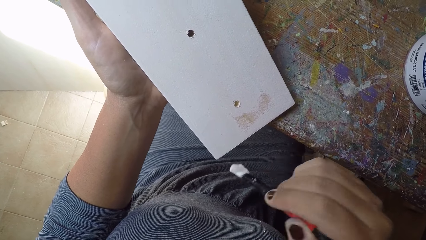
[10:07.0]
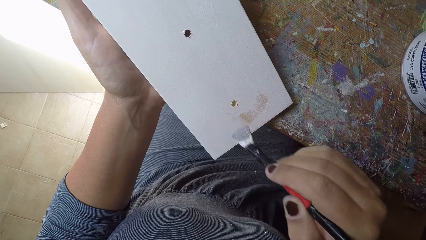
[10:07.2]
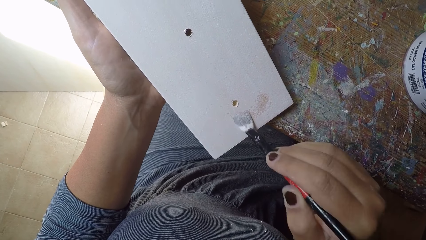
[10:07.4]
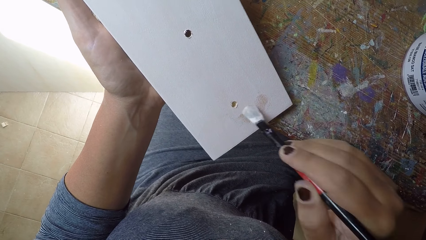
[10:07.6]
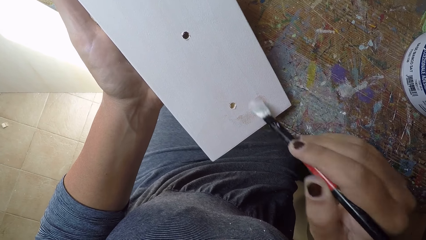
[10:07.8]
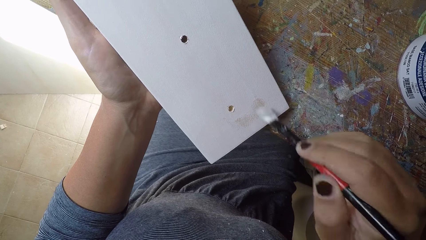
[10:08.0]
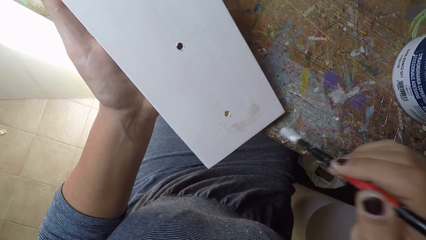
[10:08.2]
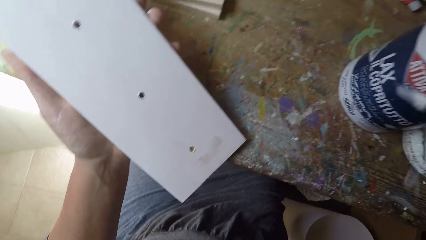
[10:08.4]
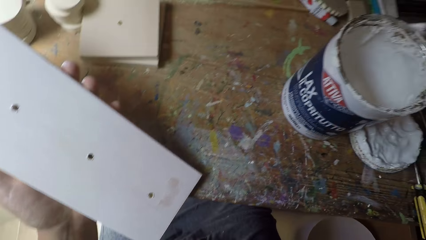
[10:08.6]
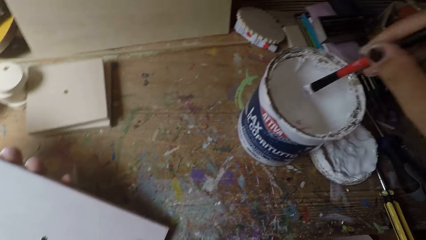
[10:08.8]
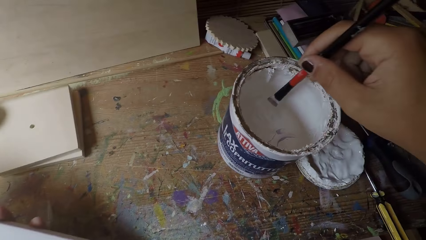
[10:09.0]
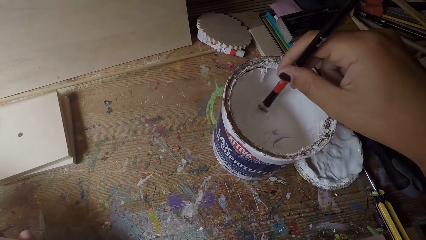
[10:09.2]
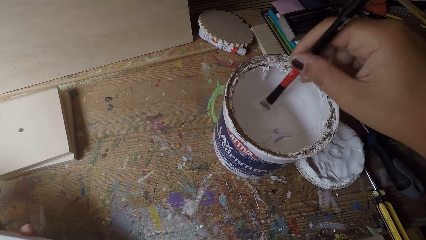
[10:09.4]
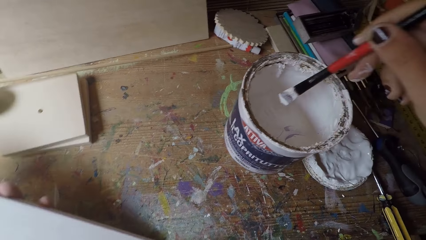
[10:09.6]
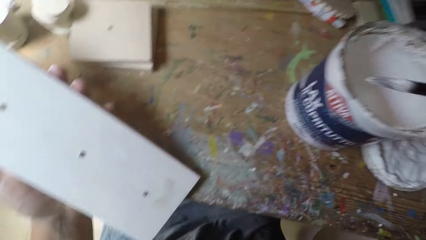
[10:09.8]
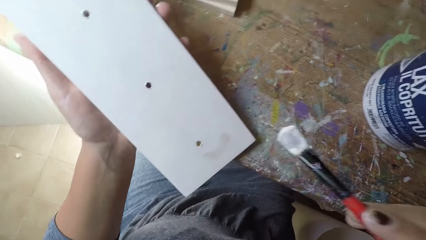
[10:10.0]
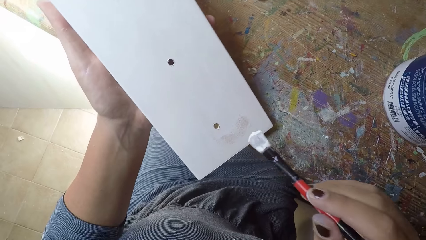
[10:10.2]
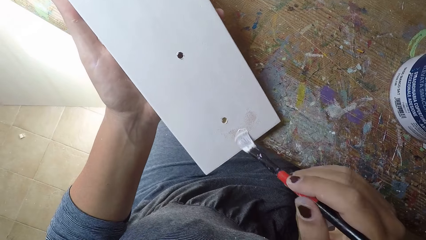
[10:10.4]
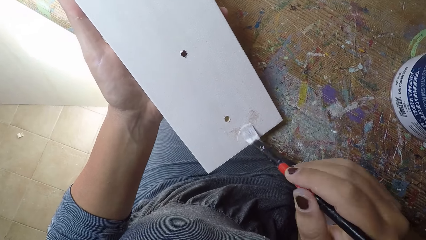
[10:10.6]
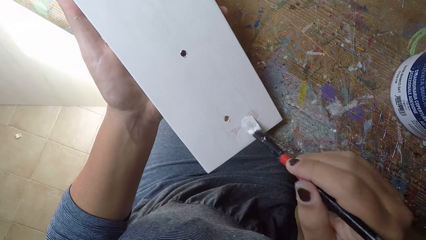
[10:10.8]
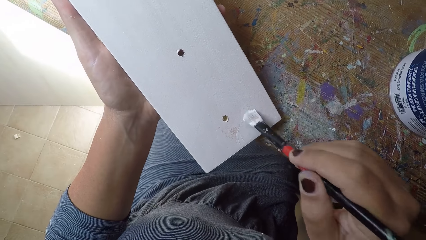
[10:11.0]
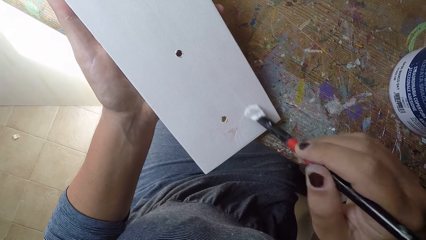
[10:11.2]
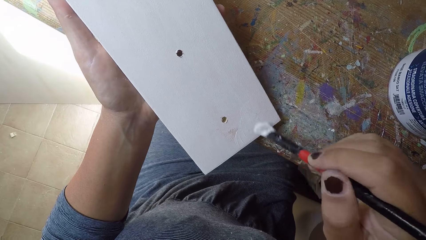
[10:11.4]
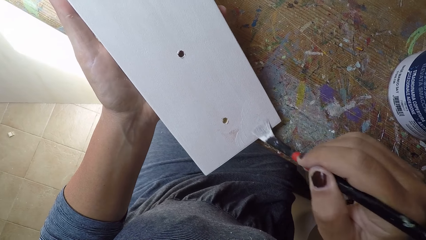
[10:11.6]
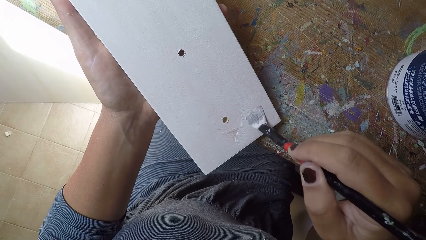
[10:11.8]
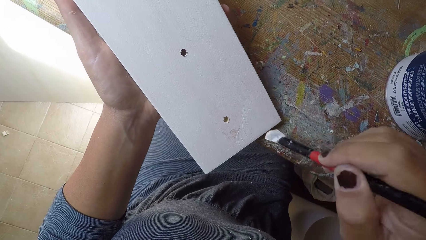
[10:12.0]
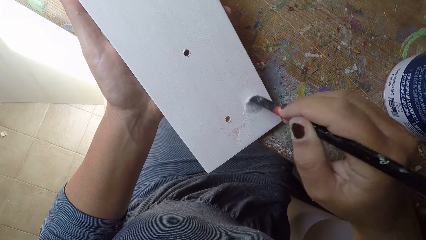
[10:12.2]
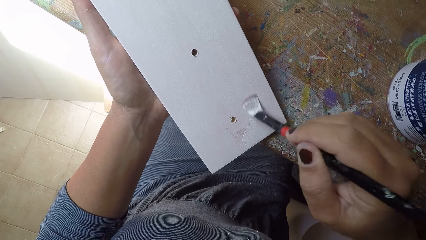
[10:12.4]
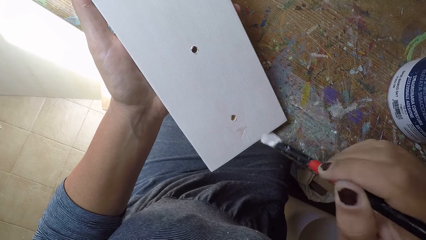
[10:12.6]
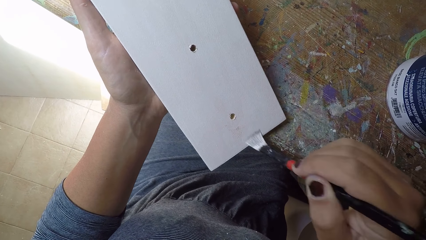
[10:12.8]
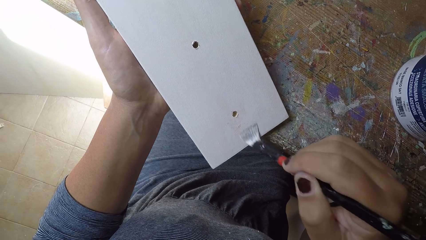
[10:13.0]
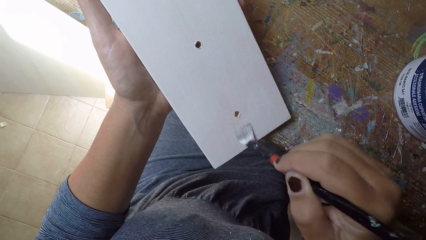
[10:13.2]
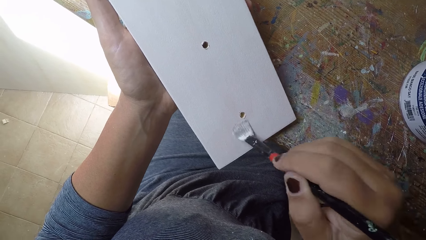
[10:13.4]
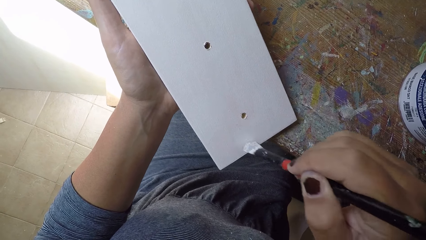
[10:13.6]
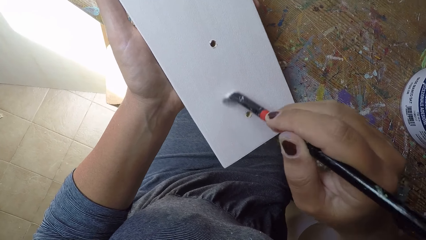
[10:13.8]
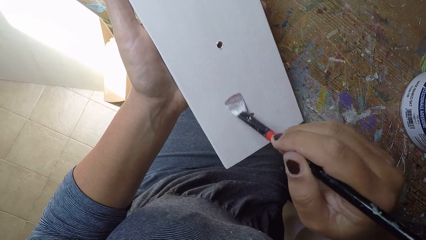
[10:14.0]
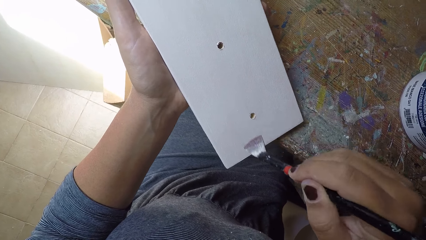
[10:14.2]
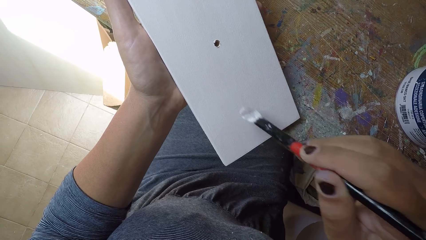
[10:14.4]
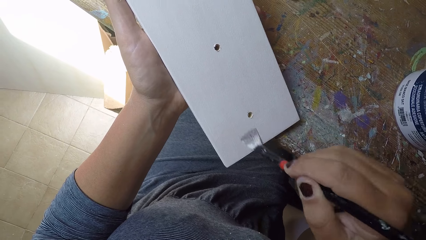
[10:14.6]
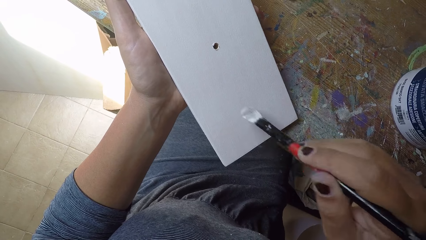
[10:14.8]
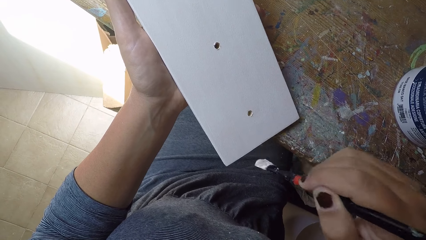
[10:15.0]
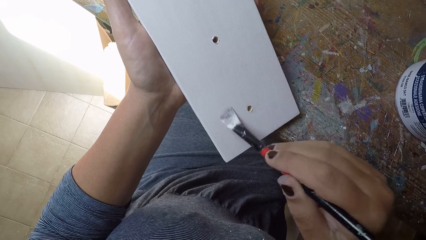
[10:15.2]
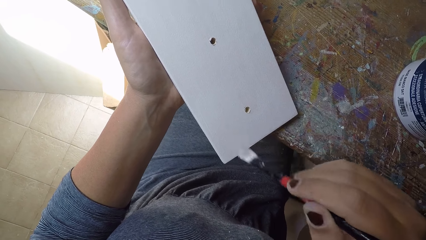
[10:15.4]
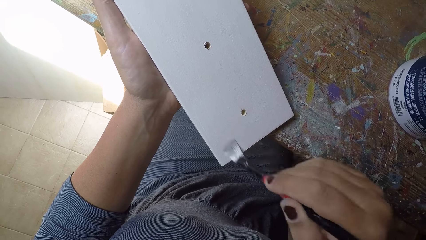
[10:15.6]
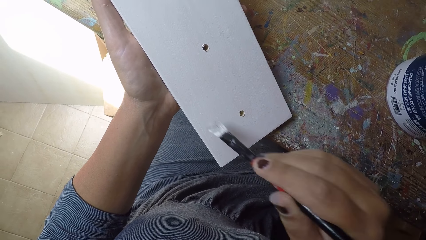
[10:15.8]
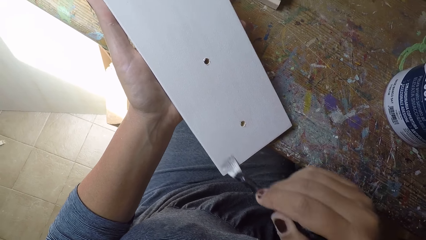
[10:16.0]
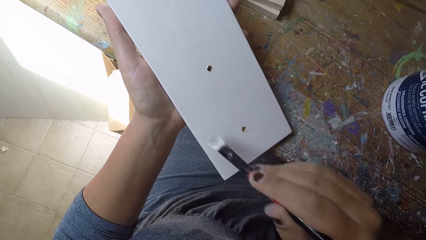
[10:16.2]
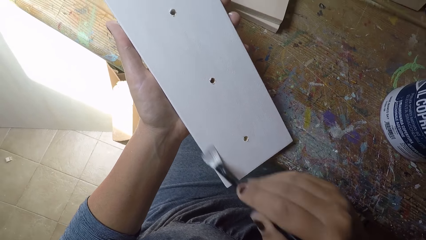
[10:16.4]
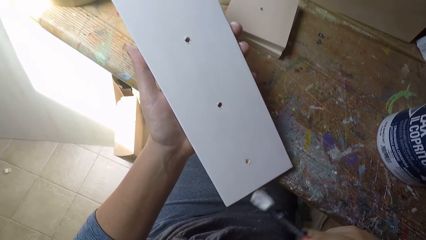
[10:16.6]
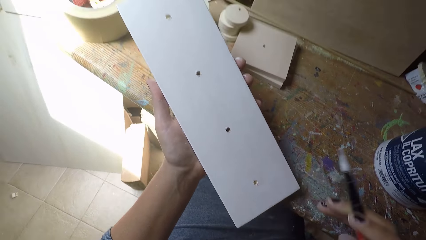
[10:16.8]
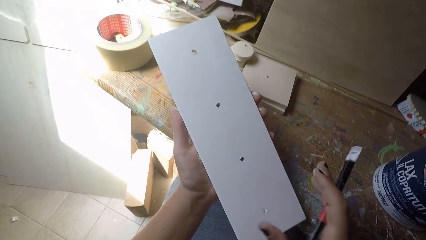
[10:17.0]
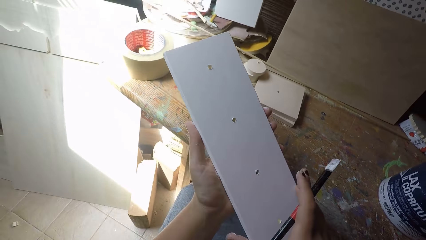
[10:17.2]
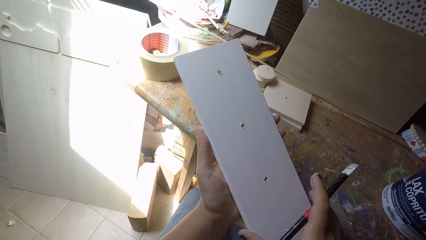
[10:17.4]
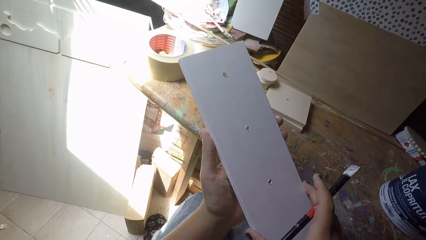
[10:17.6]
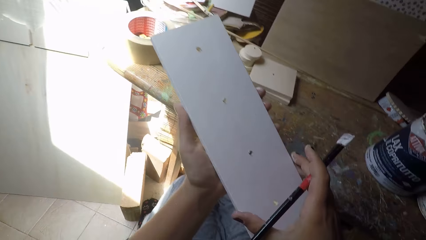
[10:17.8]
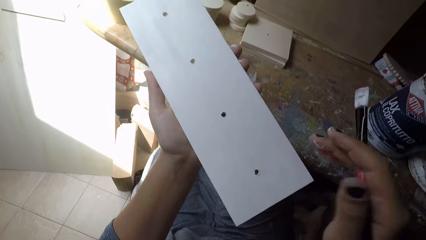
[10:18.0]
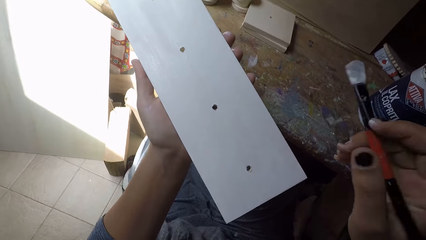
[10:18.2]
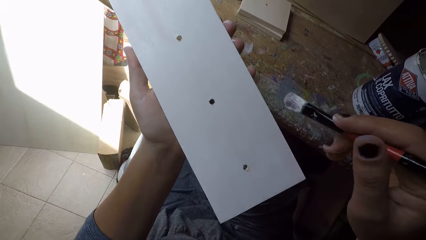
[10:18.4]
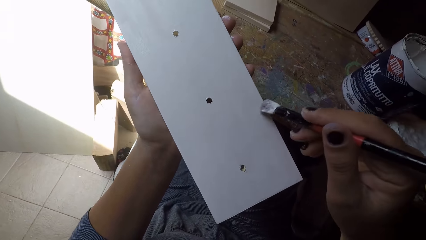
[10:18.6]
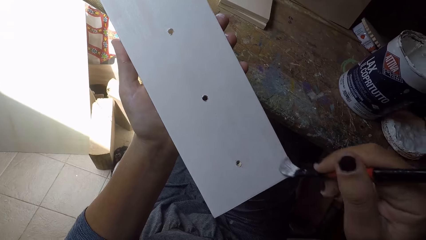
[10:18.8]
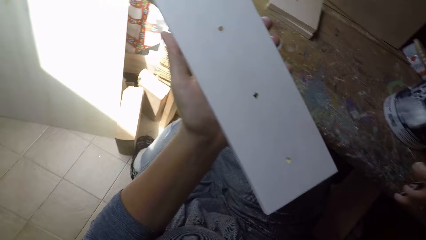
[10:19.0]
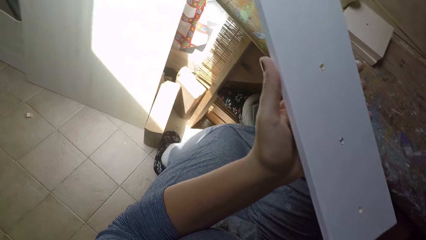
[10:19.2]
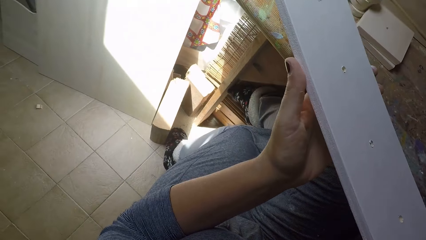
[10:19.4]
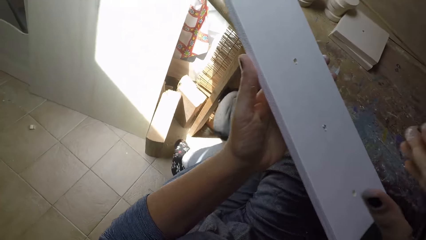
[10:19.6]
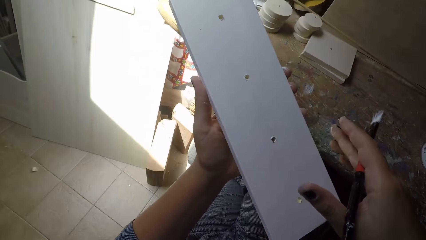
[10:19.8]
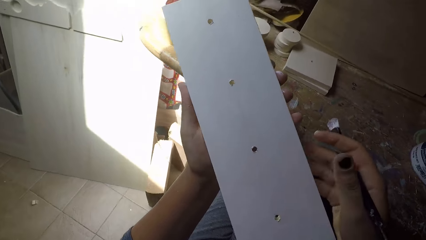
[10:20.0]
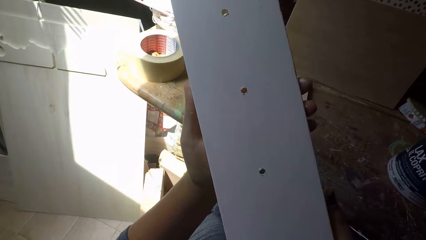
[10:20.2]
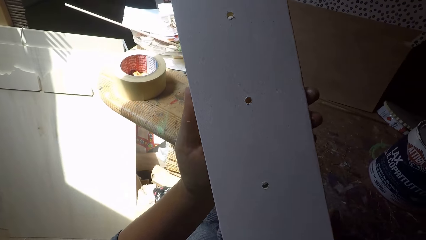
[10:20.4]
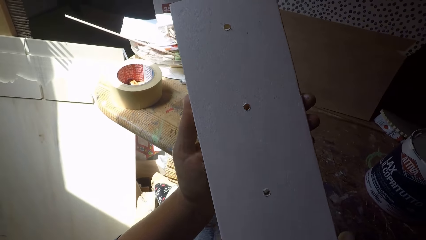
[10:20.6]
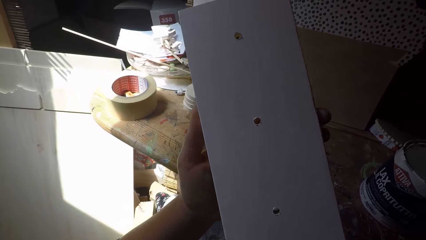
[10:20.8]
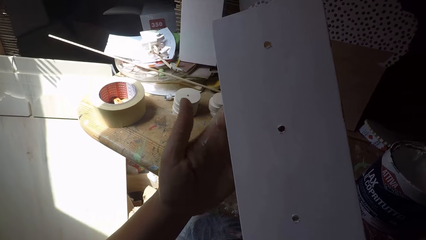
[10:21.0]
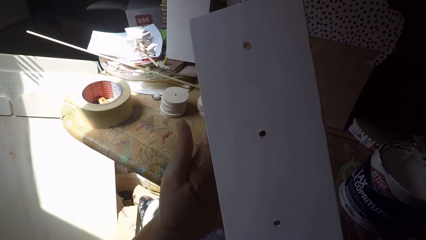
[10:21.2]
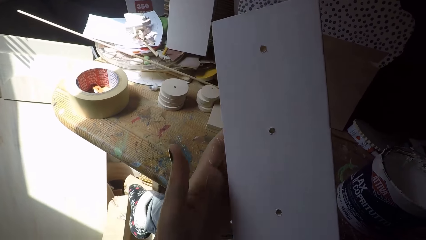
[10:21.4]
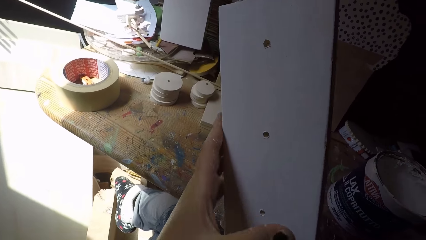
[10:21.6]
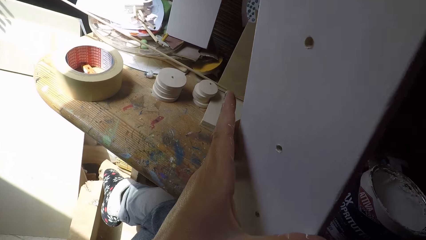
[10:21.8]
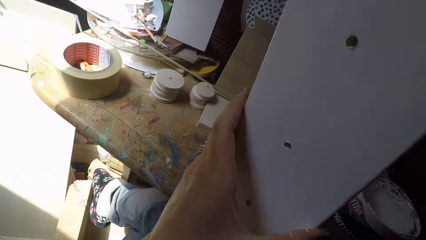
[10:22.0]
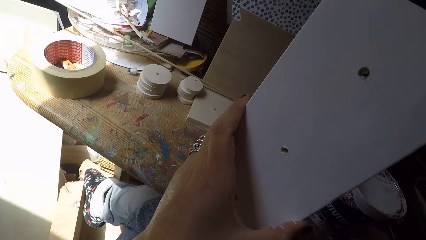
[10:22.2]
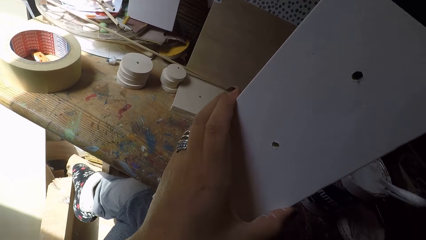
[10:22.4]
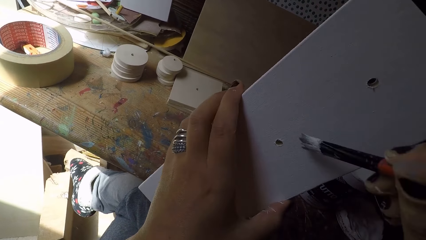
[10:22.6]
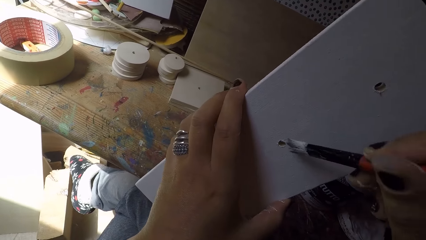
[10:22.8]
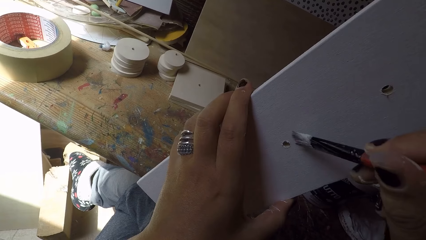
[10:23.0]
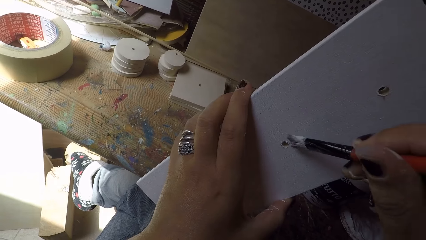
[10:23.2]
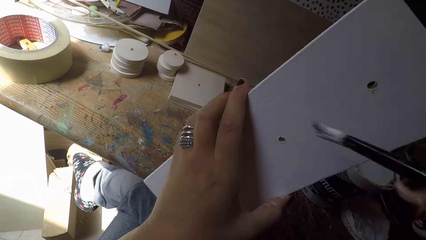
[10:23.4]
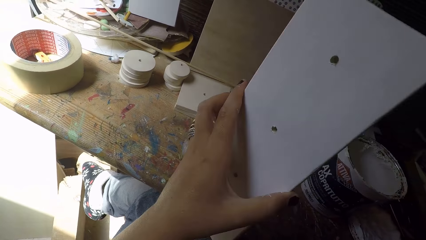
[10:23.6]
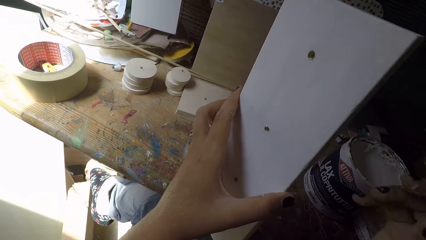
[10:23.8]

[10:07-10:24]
The camera wearer dips the paintbrush in his right hand into the paint can. He paints the wooden plank or fiberboard with the paintbrush in his right hand. He adjusts the fiberboard. He holds the plank with both hands. He paints the wooden plank with the paintbrush in his right hand. He lifts the fiberboard. He adjusts his left hand on the wooden plank. He holds the plank with both hands.
